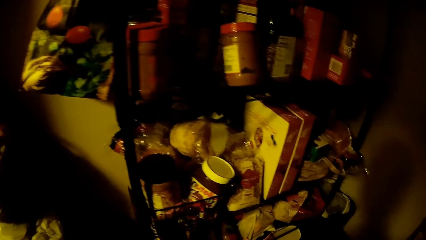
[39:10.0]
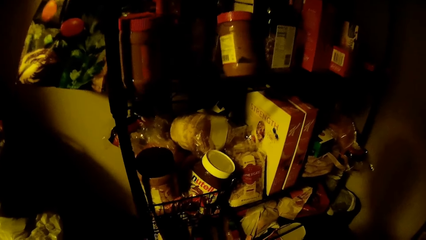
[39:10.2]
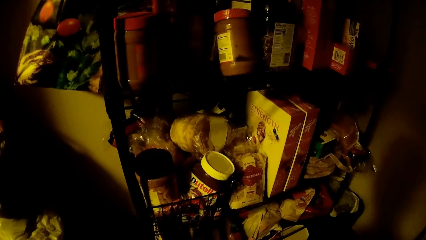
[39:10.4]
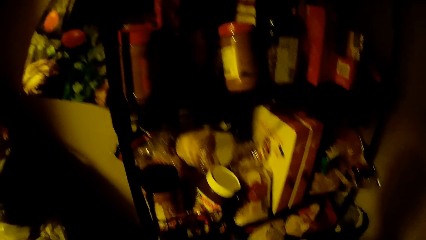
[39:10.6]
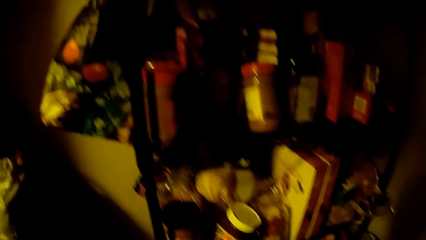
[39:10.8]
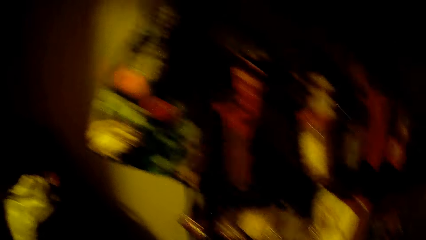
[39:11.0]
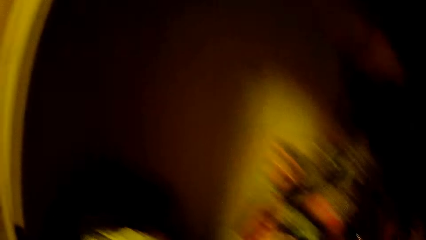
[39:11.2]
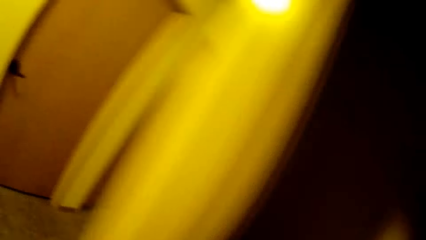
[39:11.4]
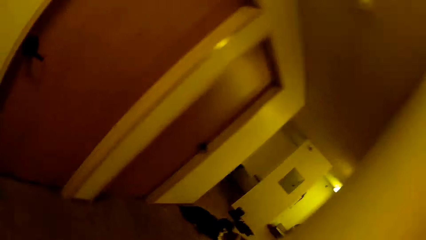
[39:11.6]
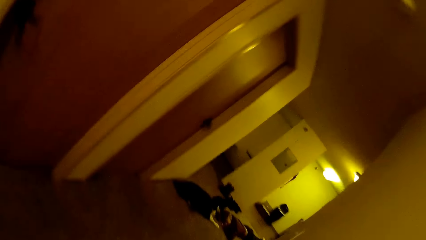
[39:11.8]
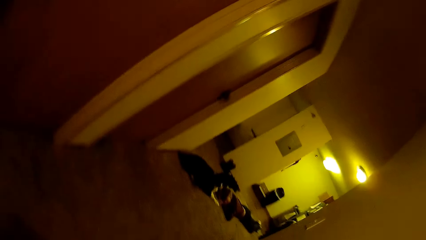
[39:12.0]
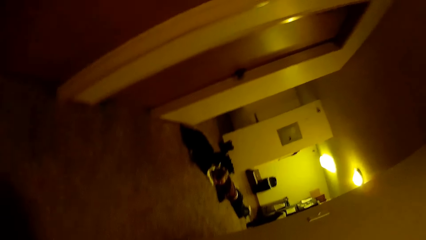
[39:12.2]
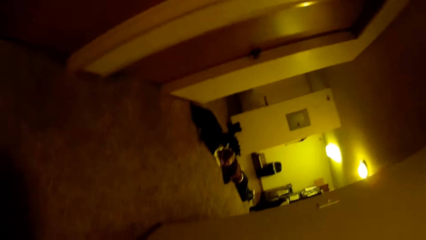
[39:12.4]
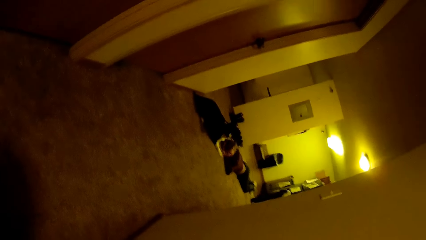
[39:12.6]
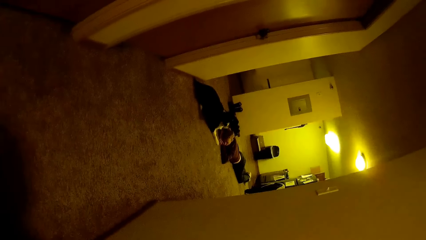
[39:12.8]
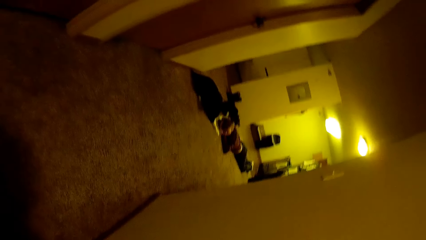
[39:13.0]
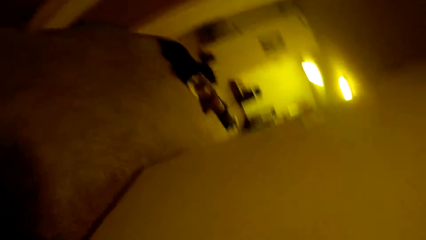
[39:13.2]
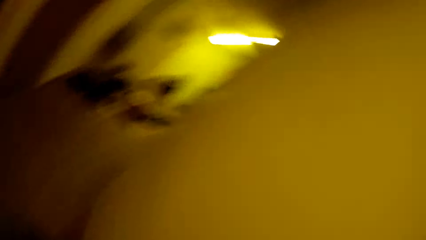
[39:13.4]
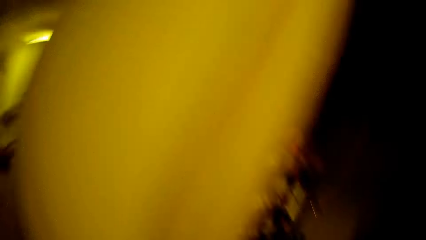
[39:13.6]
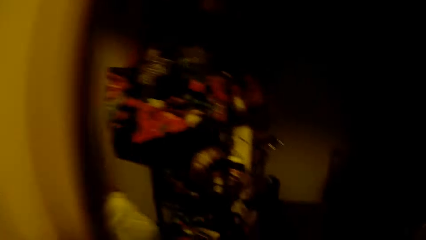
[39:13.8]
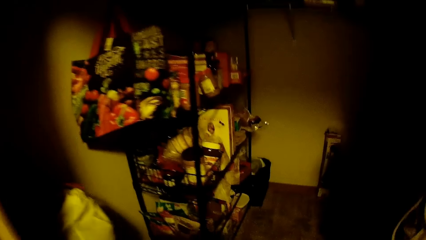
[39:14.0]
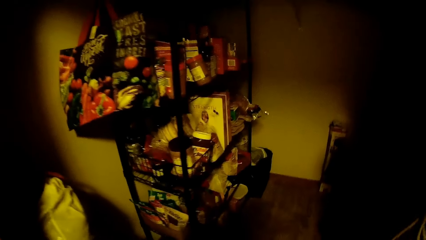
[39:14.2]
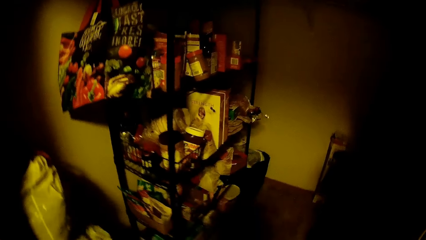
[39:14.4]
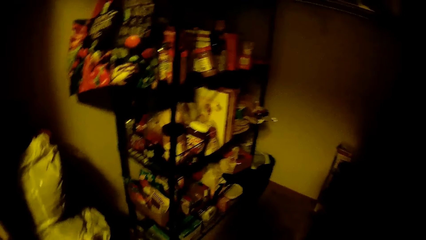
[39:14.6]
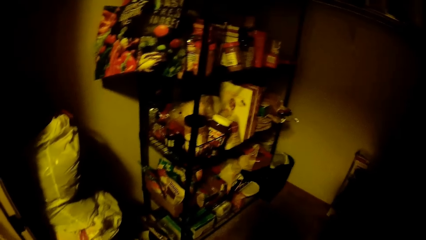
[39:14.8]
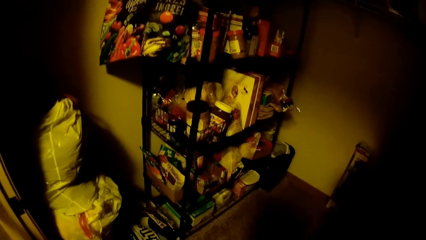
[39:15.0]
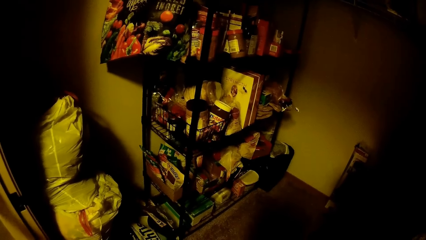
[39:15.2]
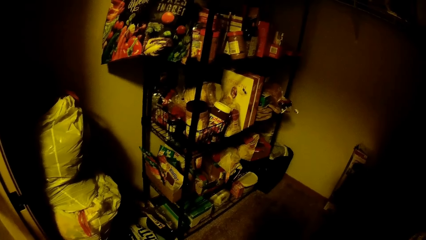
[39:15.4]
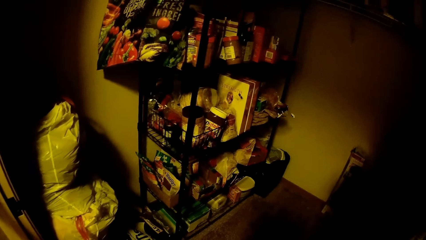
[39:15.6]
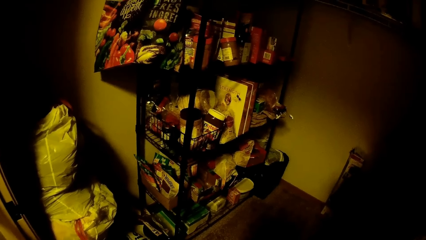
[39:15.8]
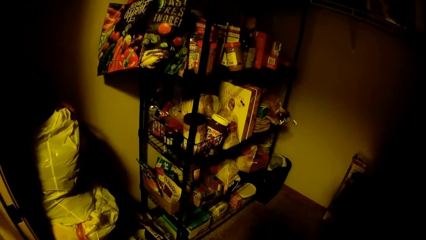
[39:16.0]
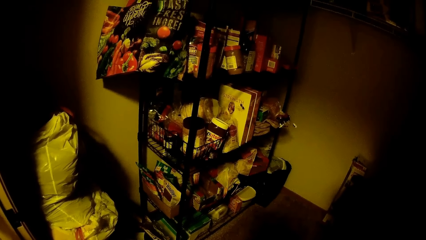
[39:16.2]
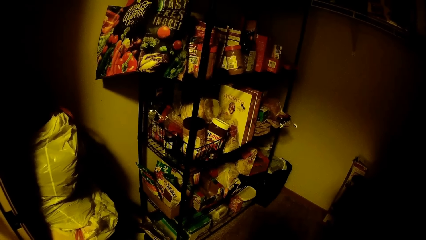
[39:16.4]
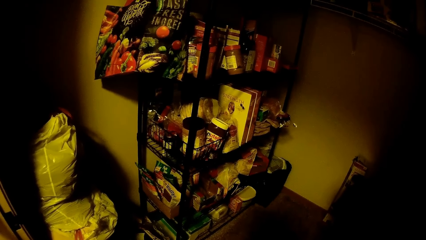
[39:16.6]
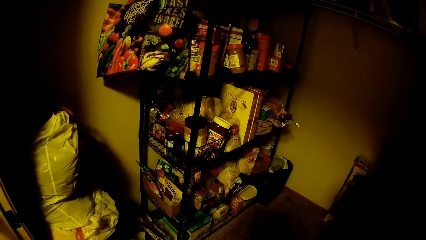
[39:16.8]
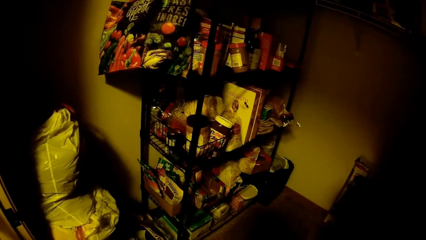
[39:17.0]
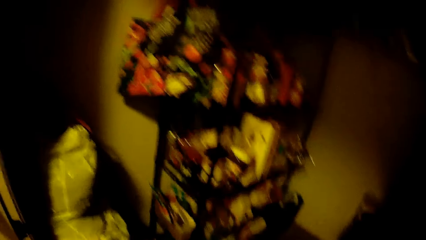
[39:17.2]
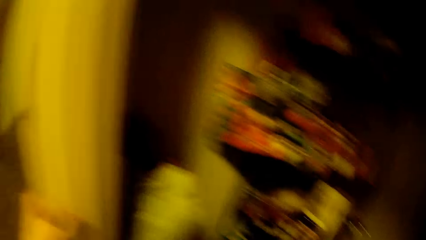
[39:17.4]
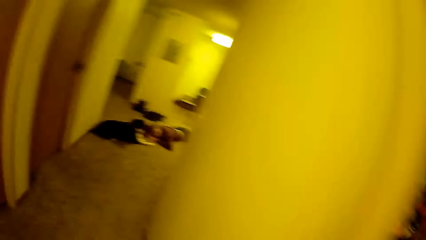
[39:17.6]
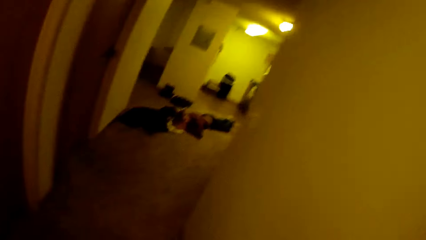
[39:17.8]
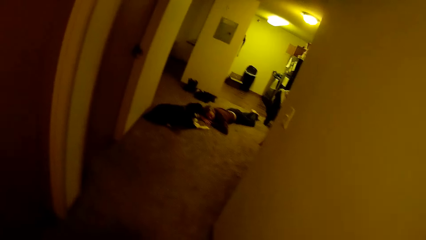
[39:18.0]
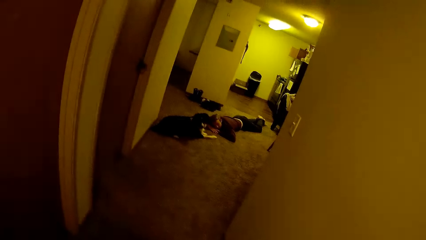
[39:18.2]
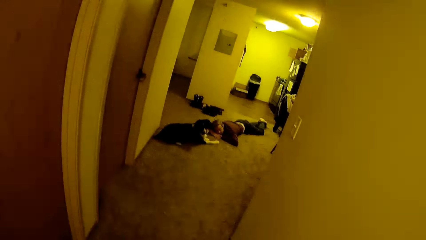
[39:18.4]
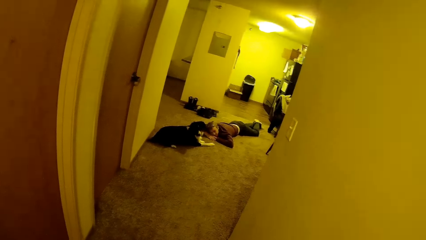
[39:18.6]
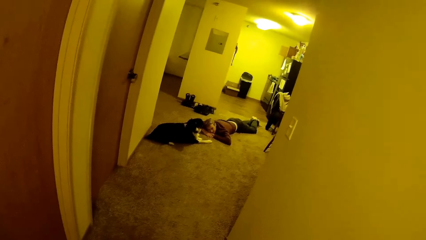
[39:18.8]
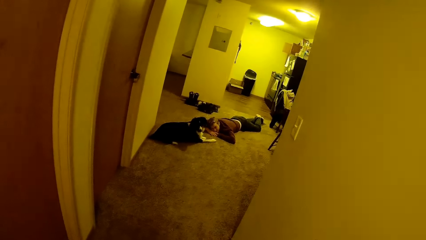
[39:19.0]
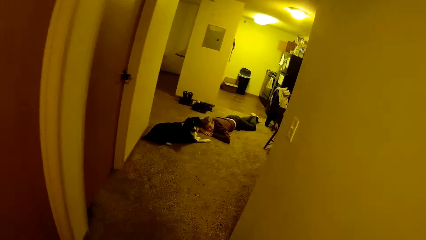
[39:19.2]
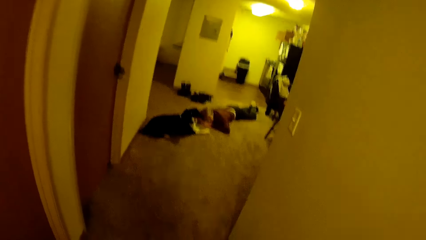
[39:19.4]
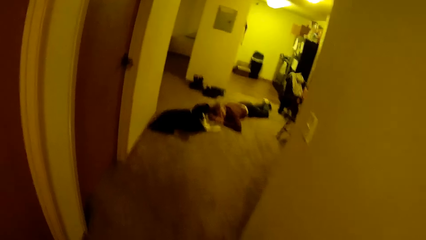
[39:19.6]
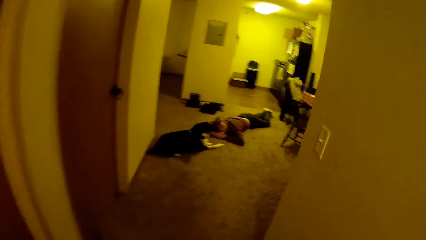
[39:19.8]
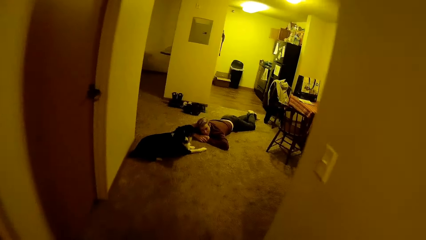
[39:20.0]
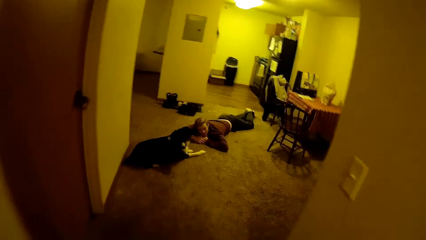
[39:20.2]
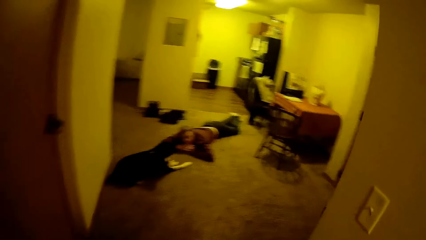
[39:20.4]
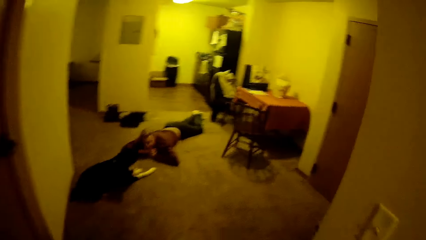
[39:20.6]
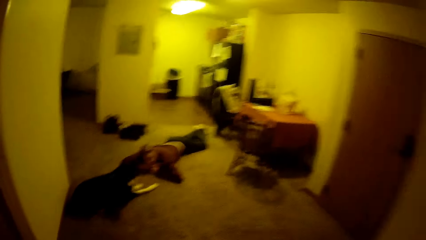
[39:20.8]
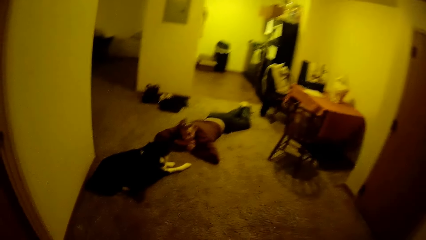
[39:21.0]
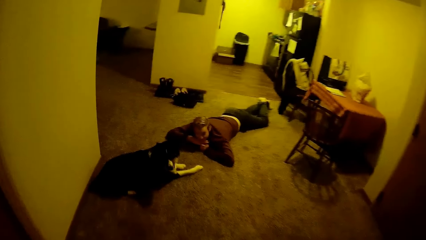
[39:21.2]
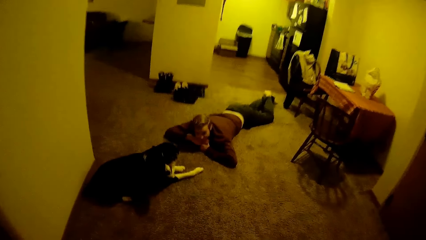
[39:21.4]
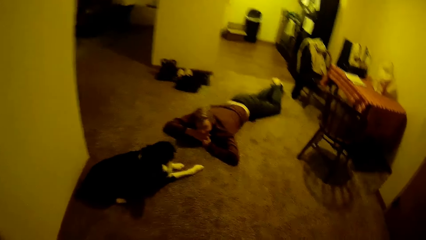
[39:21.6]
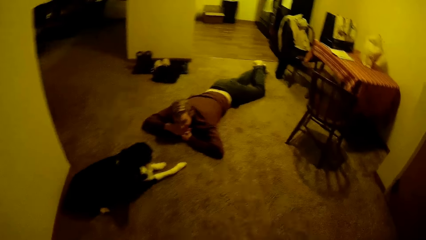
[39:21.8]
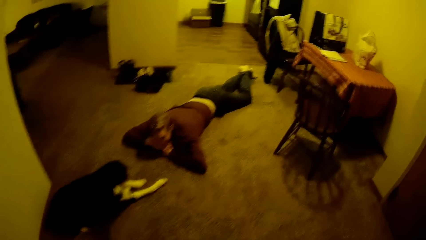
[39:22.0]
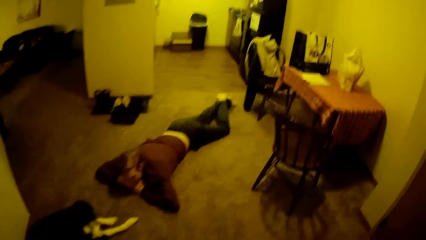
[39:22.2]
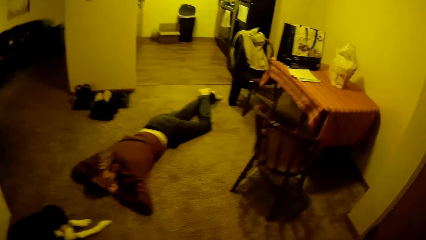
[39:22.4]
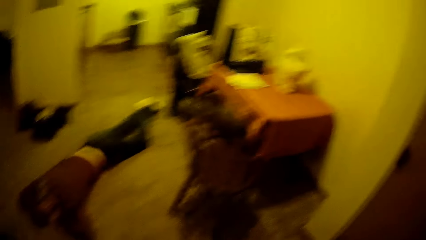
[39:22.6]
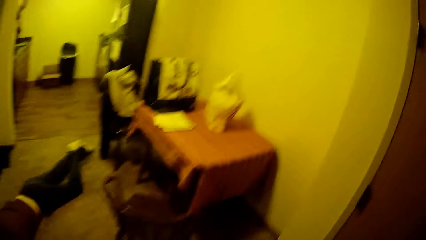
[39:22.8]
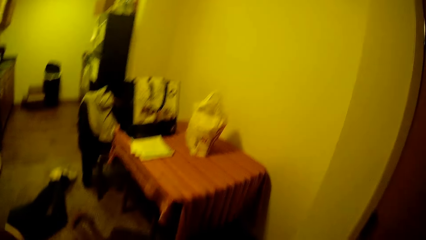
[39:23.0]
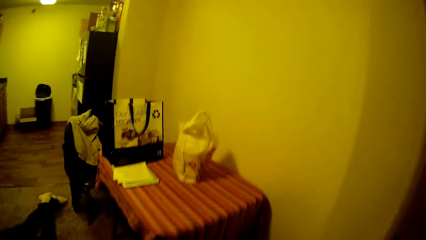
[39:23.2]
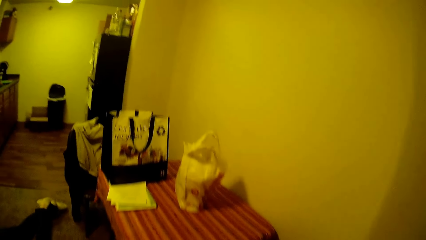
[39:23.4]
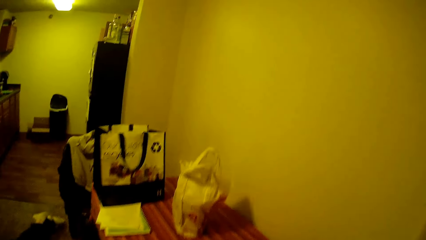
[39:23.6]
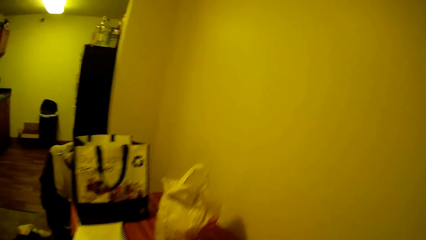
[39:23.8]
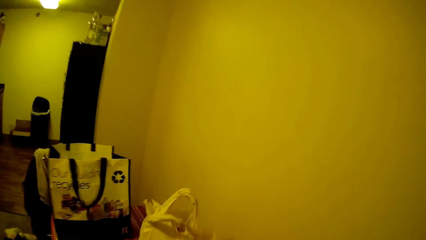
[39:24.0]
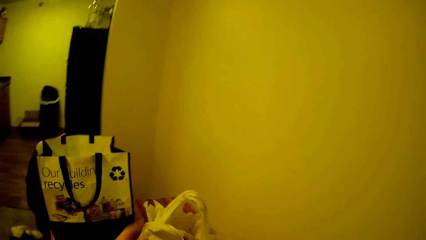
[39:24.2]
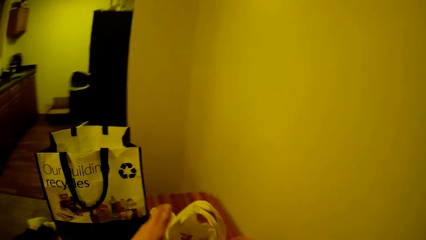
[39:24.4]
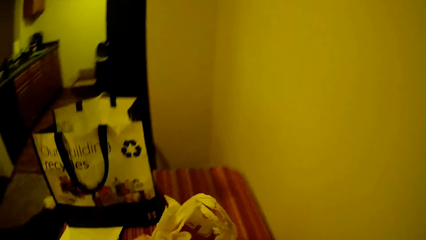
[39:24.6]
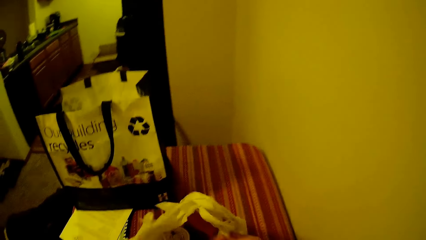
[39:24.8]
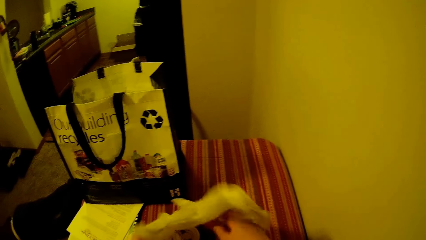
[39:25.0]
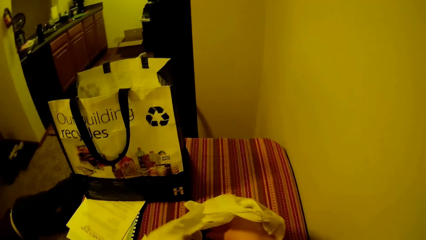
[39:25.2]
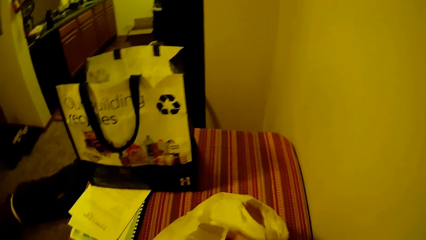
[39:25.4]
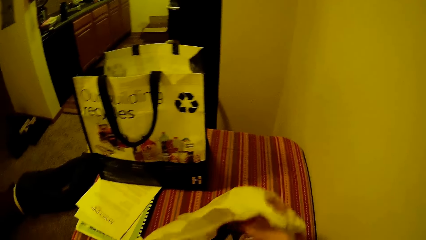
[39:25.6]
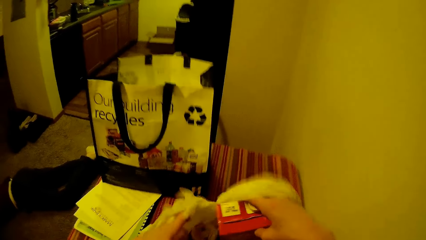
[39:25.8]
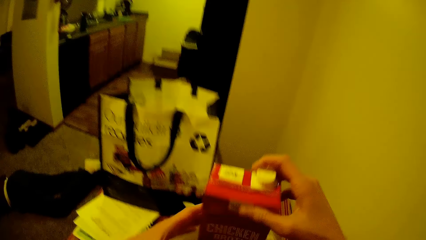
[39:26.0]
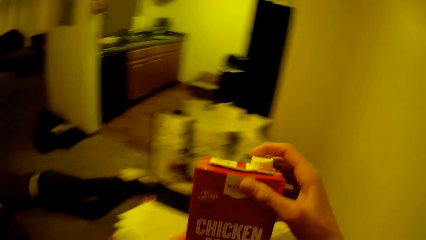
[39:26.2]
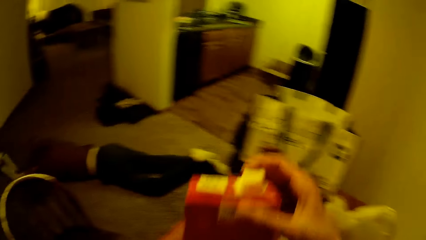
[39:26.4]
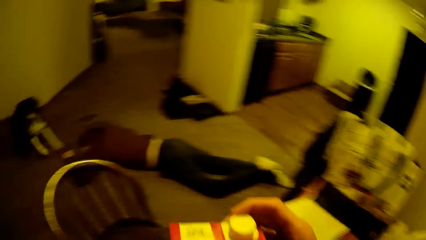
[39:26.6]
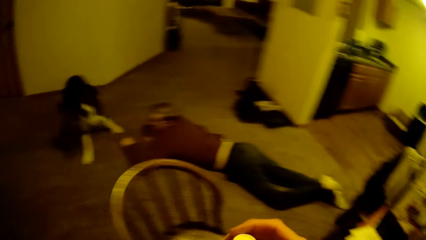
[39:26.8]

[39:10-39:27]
A man lies on the floor. The camera wearer looks around the room. They walk out of the room. The man lies on the floor. The camera wearer walks around the house. They pick up a carton of oil from a nylon on the table.
